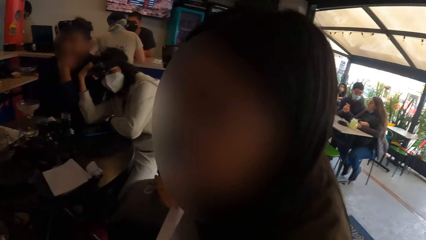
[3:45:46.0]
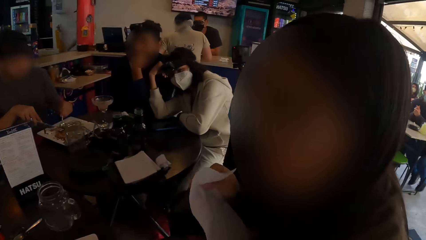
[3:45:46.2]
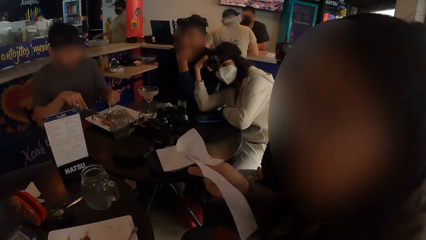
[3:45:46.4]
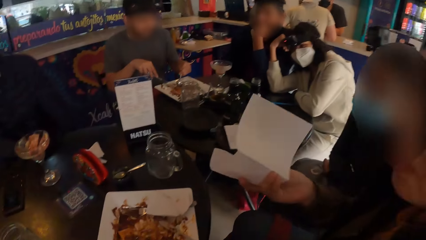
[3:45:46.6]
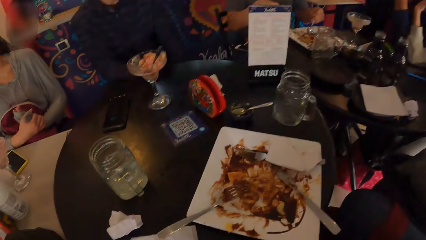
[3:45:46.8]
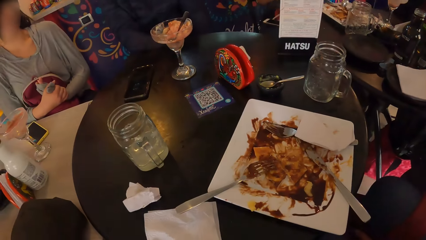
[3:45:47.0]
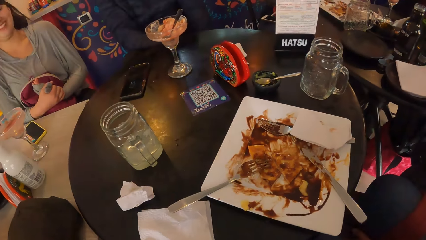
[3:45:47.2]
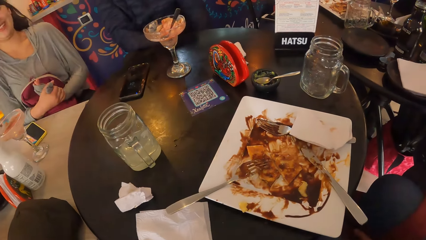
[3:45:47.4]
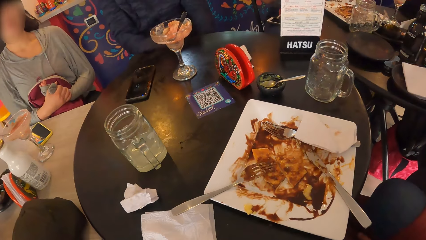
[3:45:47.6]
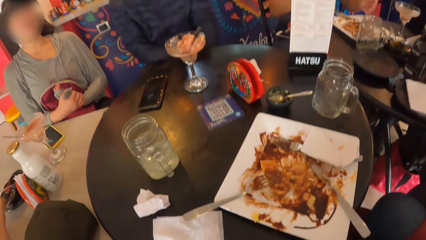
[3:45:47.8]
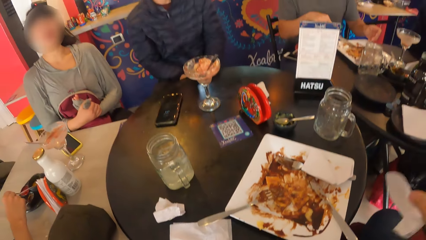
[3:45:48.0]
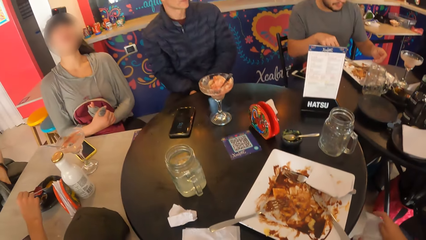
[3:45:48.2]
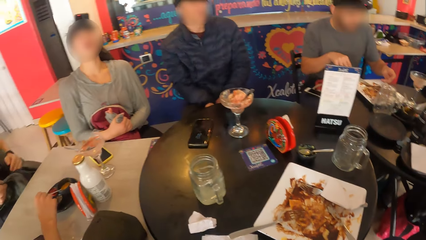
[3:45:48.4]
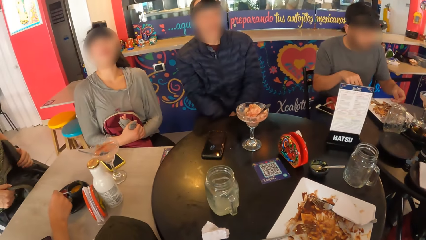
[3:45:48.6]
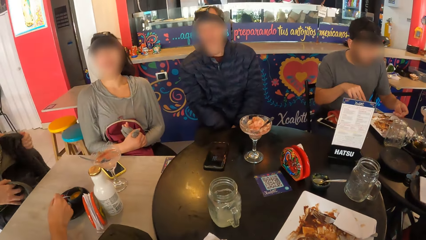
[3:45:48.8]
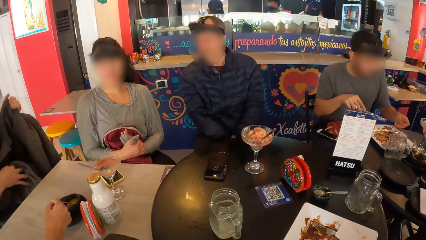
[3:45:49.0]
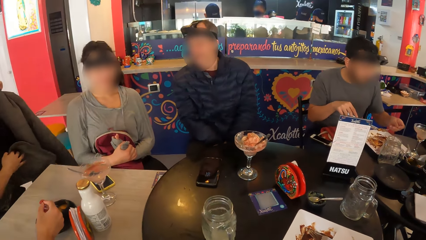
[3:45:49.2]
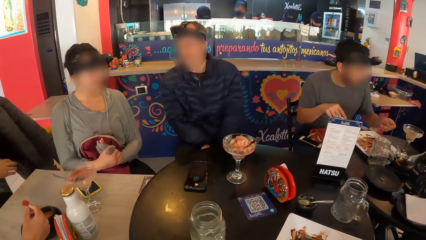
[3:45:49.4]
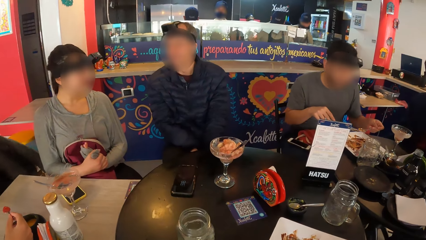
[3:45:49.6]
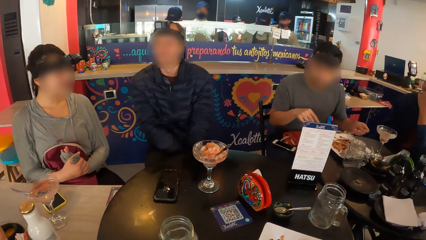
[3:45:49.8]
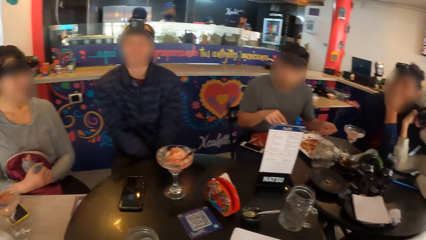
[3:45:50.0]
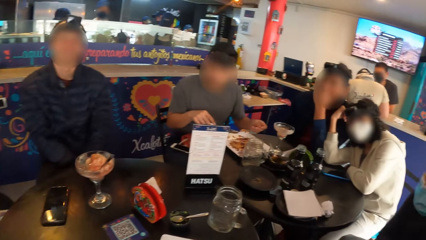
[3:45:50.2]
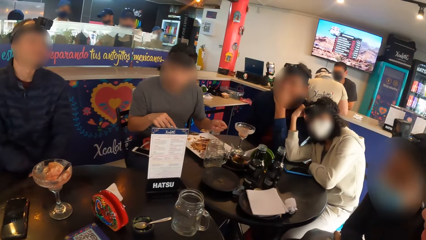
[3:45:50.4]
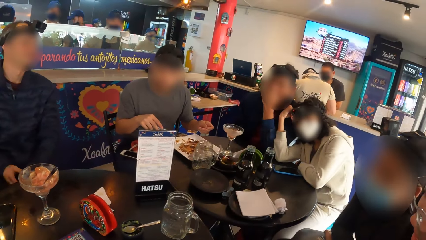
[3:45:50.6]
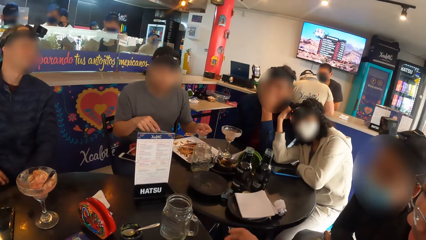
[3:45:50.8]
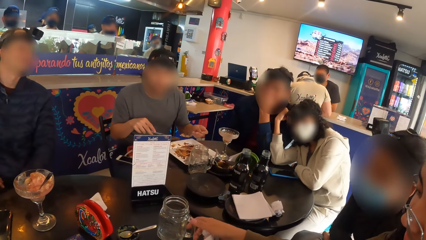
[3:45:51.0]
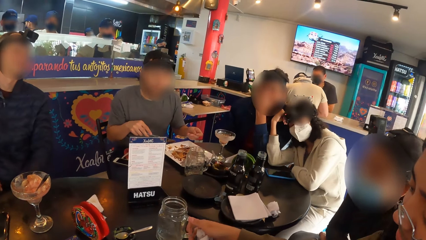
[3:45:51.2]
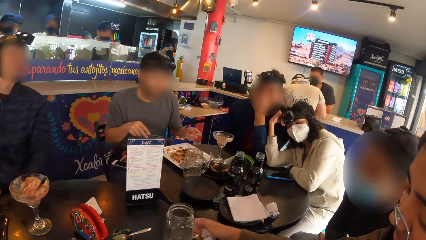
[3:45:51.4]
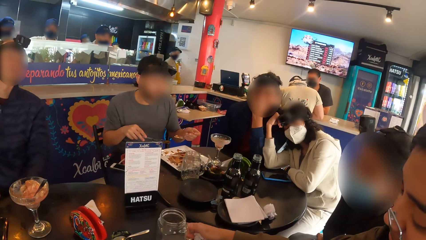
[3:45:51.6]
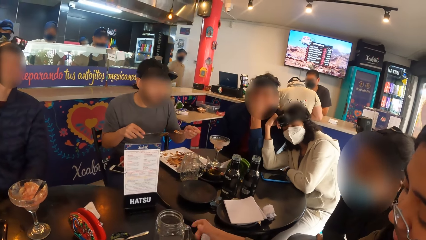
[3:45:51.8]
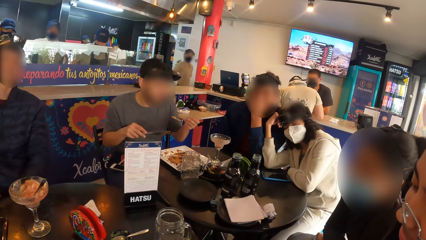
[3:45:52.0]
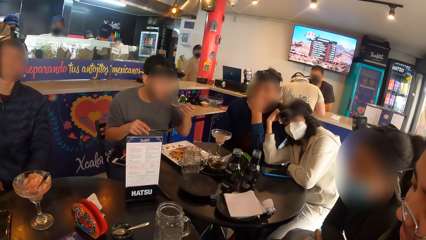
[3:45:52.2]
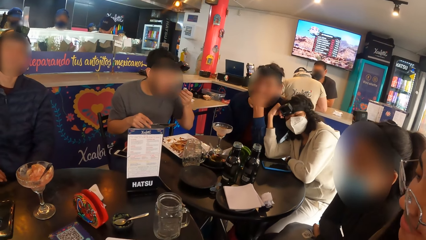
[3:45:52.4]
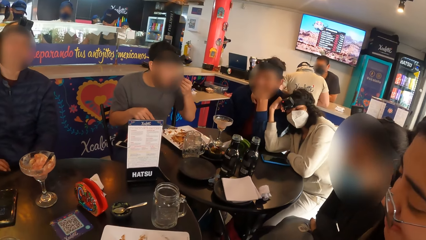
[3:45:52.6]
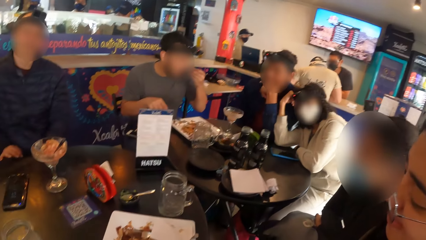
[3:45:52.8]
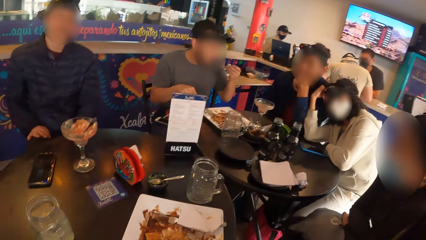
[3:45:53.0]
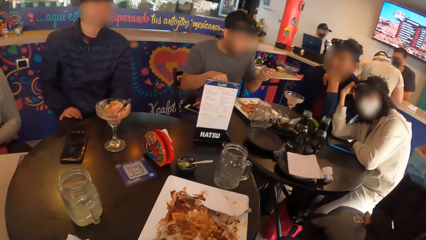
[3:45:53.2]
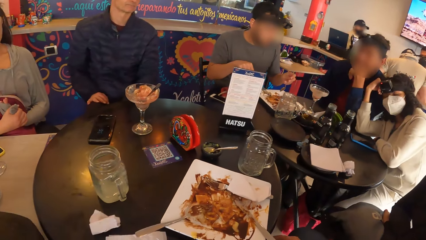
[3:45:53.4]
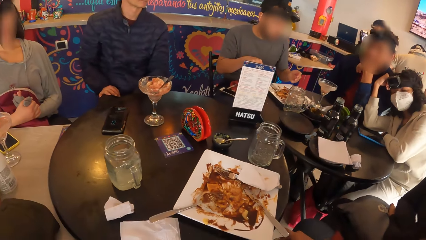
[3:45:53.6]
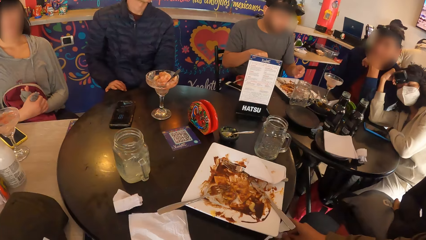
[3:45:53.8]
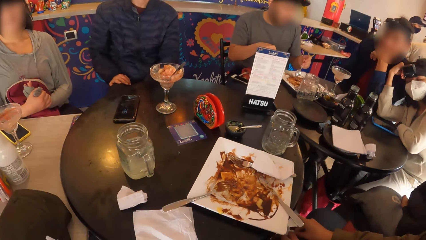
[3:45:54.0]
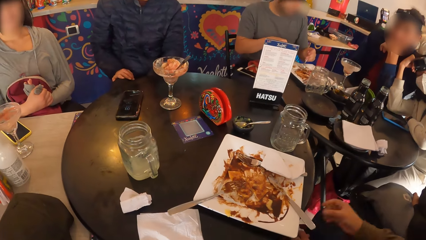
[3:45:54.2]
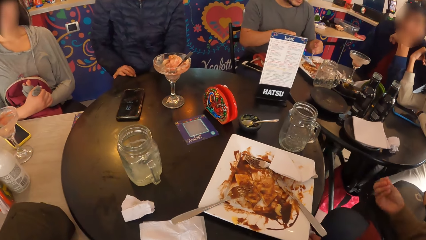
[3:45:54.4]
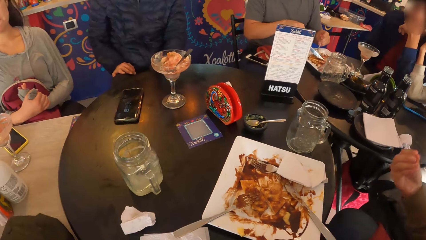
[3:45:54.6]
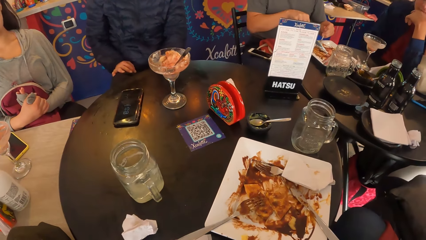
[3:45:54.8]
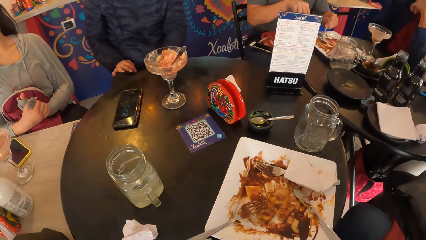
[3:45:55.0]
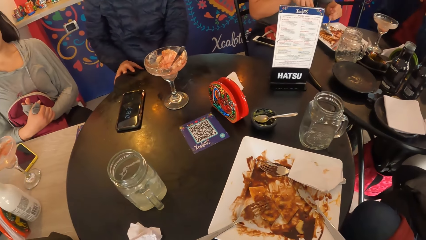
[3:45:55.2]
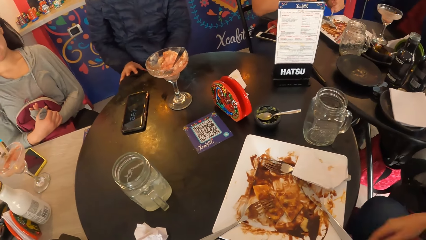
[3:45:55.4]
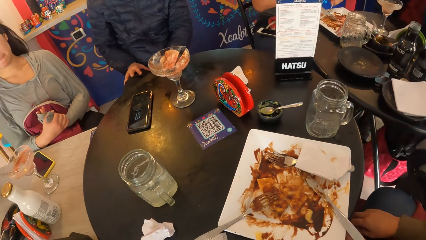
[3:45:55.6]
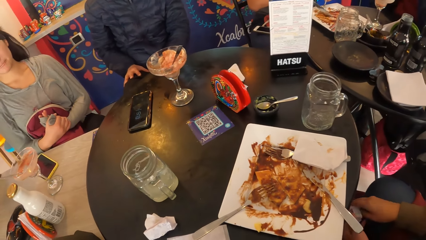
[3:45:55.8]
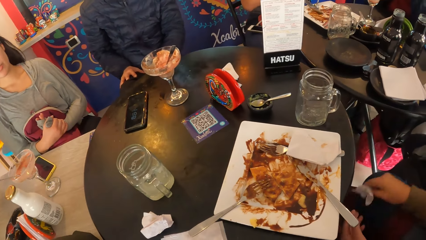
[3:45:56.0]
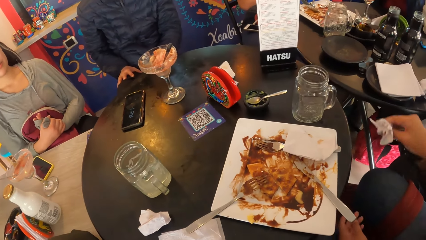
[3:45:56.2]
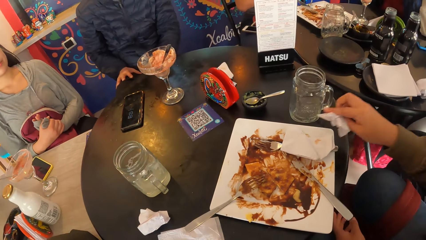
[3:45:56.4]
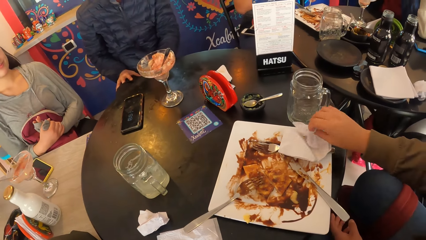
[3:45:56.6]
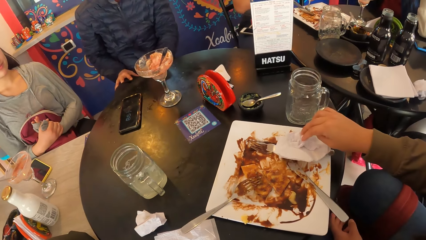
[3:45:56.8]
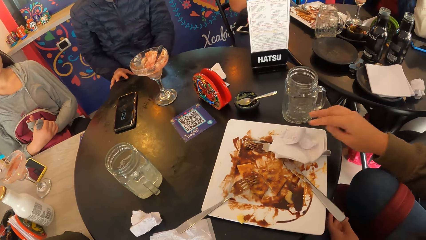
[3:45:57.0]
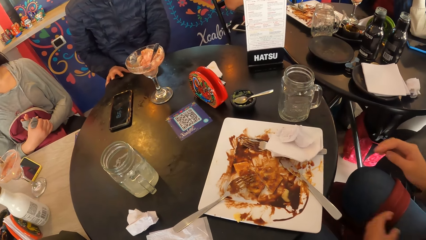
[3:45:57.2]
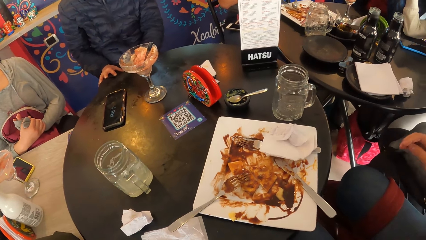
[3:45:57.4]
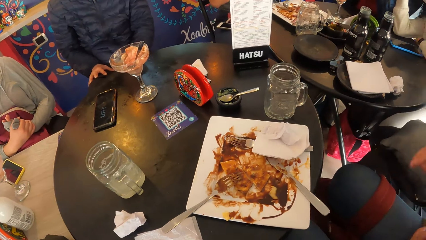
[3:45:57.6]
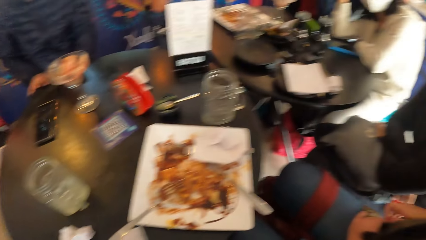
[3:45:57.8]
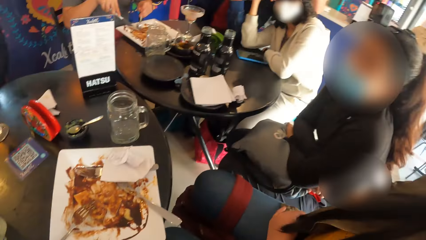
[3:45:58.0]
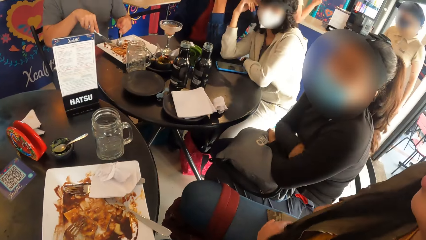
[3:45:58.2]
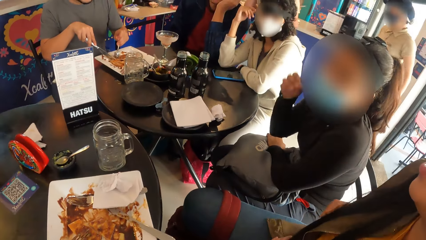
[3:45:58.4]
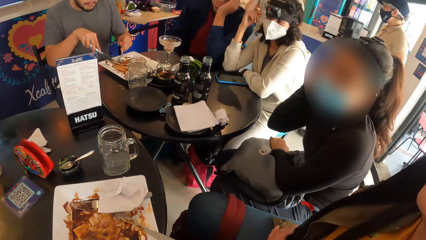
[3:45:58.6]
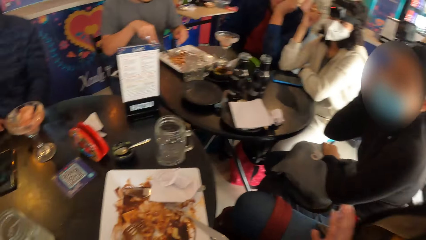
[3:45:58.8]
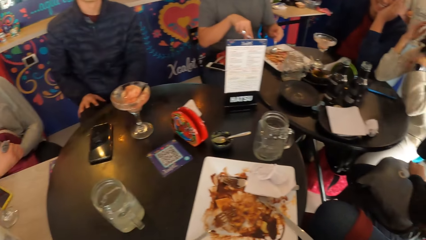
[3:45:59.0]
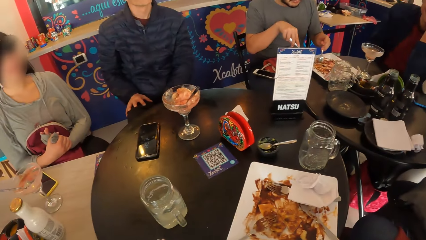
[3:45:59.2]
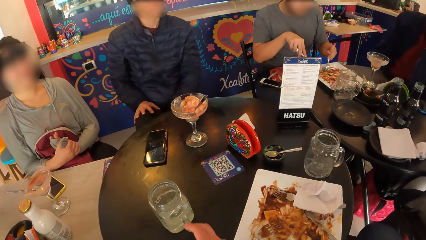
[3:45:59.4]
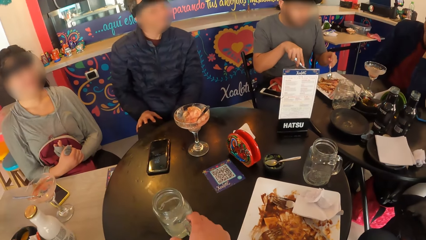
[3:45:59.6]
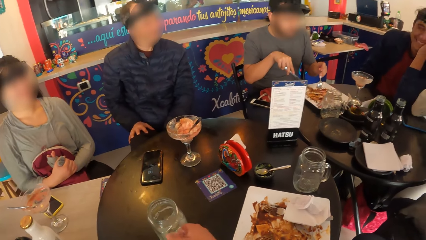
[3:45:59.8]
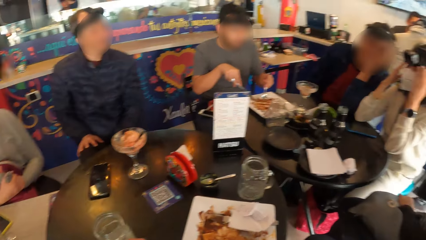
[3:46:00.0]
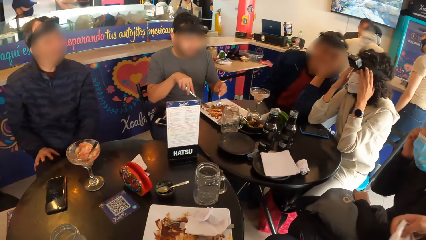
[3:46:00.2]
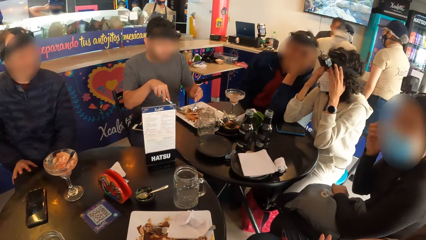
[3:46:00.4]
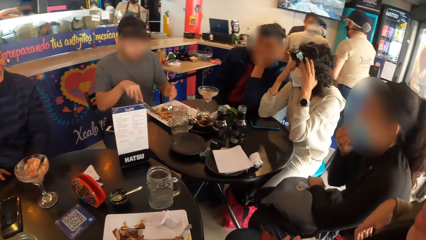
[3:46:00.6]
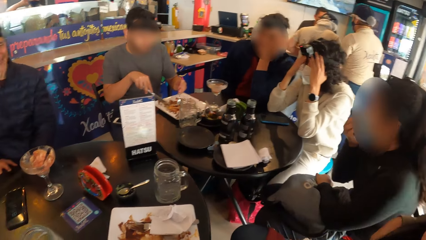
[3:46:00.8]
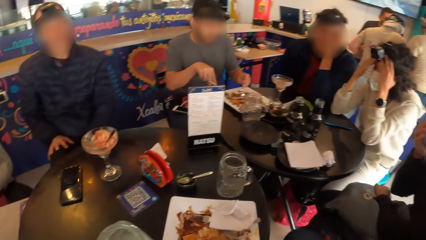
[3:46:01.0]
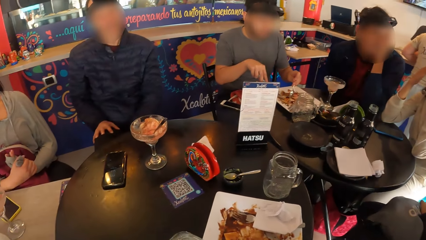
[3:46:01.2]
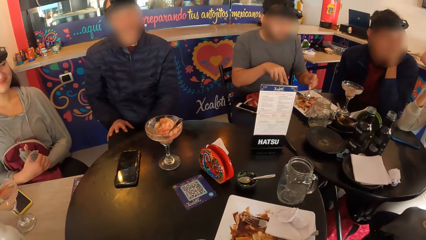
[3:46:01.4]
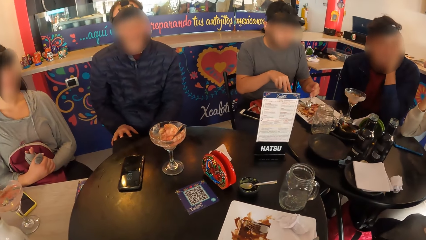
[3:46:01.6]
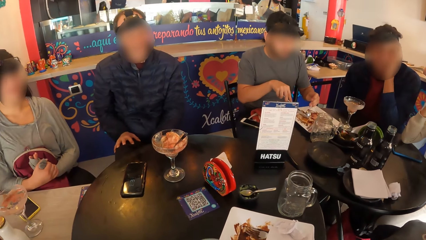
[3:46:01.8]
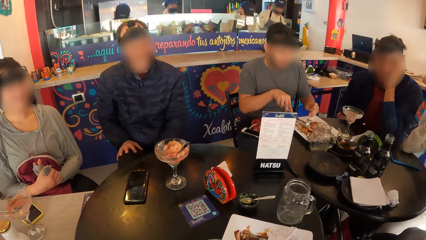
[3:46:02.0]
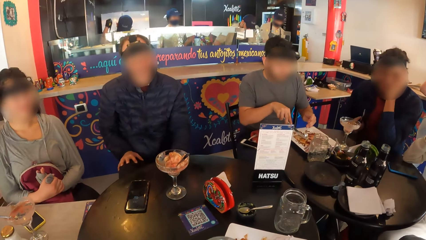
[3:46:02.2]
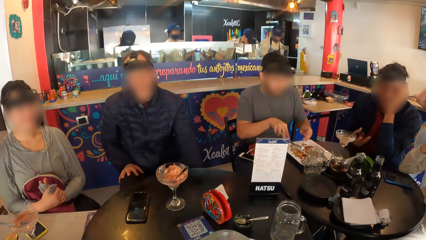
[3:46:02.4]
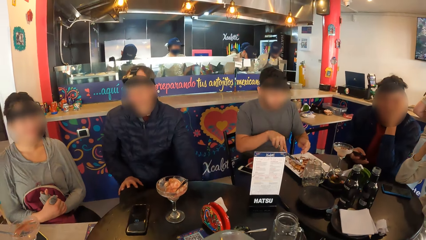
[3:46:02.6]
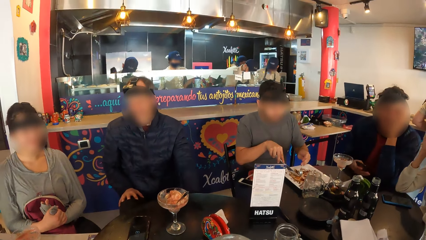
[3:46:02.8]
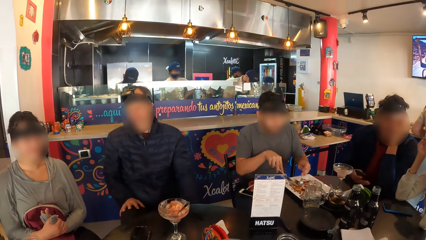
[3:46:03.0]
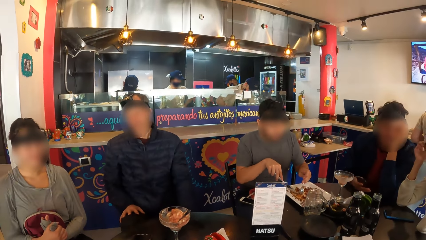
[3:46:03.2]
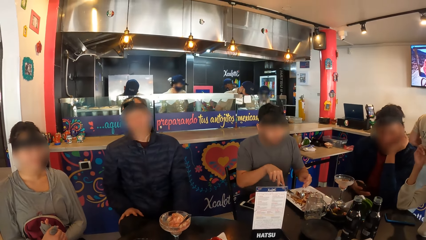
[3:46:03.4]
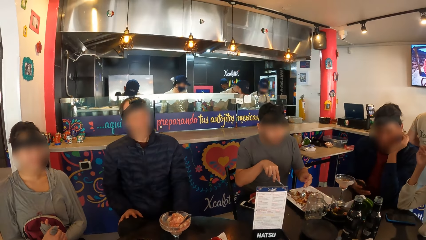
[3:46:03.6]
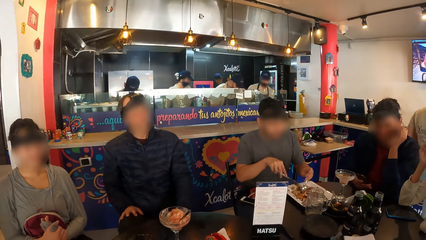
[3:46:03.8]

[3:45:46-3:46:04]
The camera wearer looks around. A woman interacts with another woman. A man loads chicken from the plate on the spoon in his left hand. Another man adjusts a jacket in his hands. The second woman adjusts the glass of water on the table with her right hand. A woman does something. The first man puts the chicken in the spoon in his left hand in his mouth. The first man chops the chicken in the plate on the table with the knife in his right hand and the spoon in his left hand. The second woman gesticulates with her right hand. The camera wearer does something. The second woman collects the serviette in her left hand with her right hand. The second woman puts the serviette in her right hand on the plate on the table. A third woman adjusts the strap of the camera on her head with her right hand. The camera wearer looks around. He picks a glass of water on the table with his right hand. A fourth woman adjusts the camera on her head with her hands. The third woman adjusts a facemask on her face with her right hand. A third man operates a phone in his right hand.
